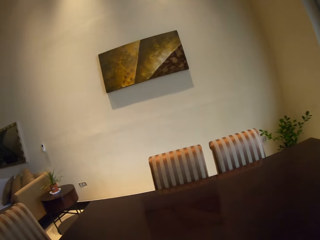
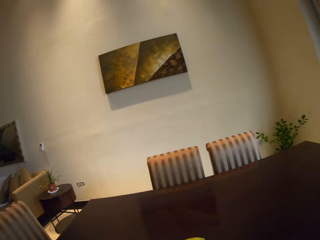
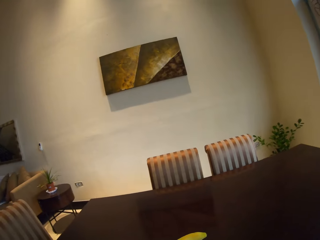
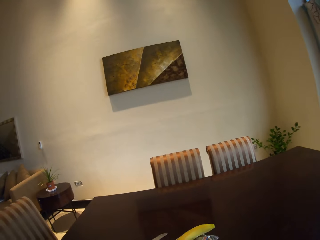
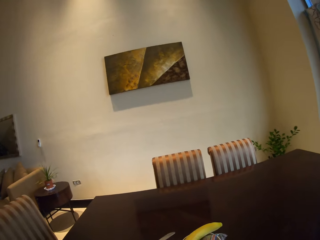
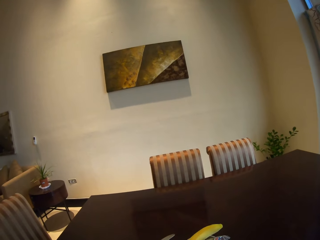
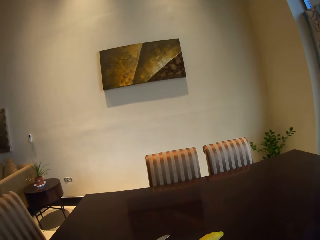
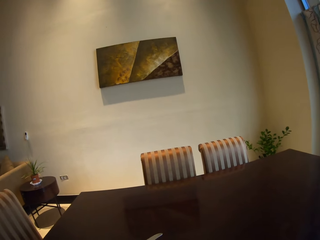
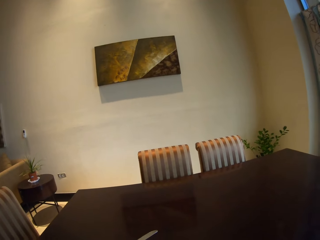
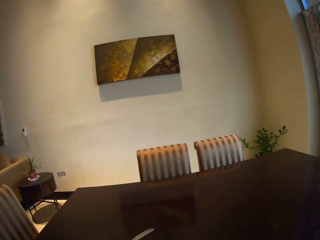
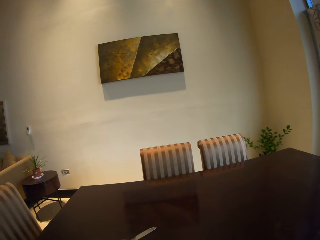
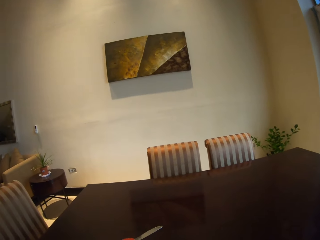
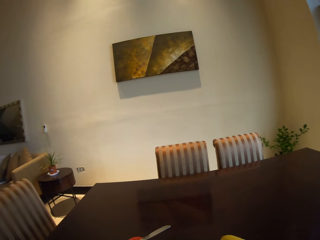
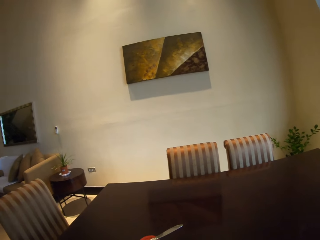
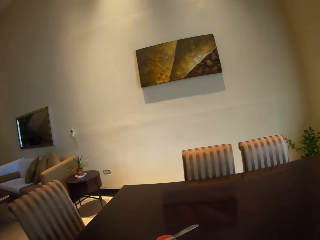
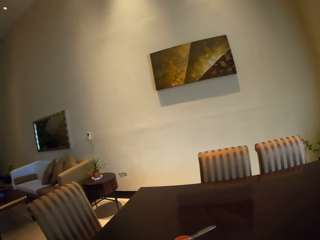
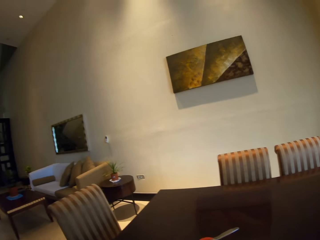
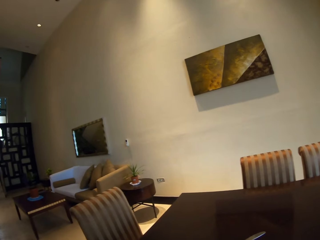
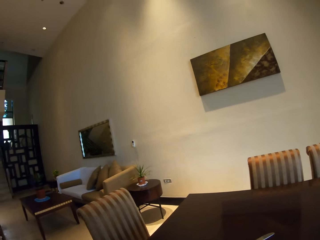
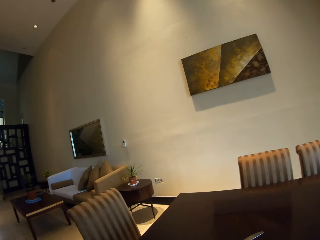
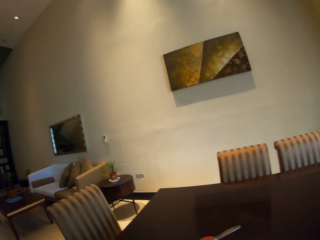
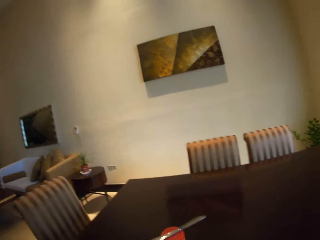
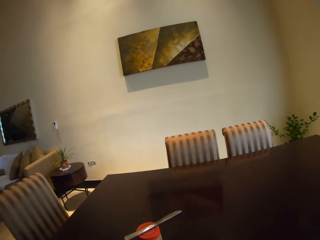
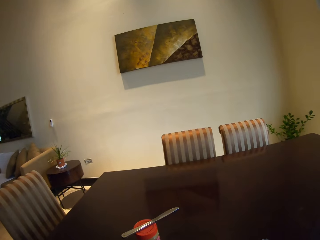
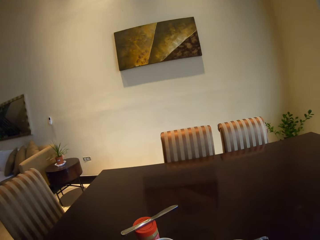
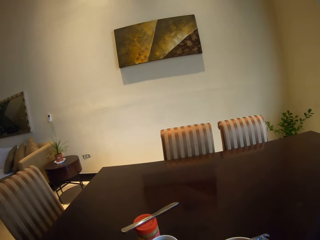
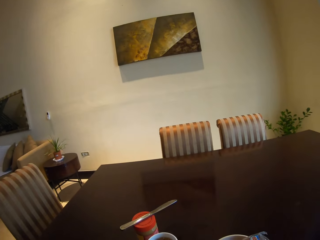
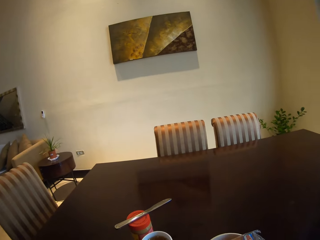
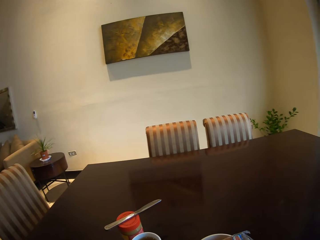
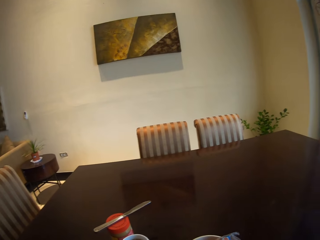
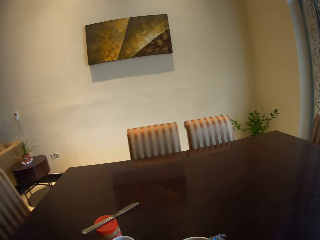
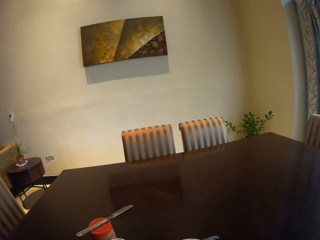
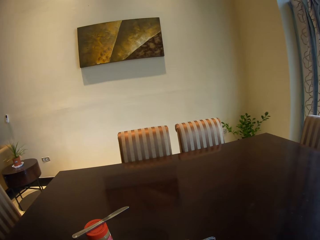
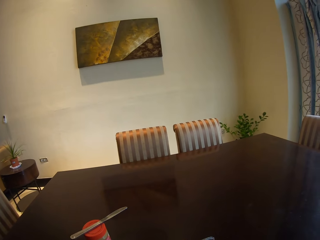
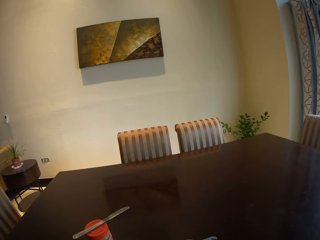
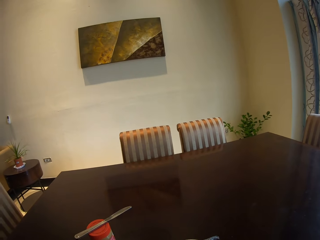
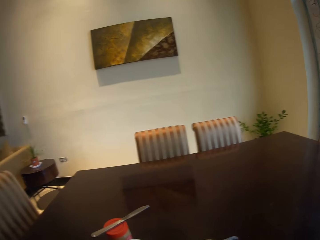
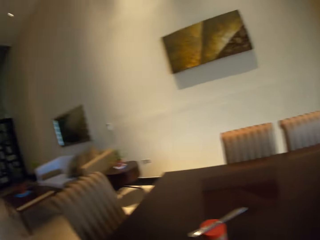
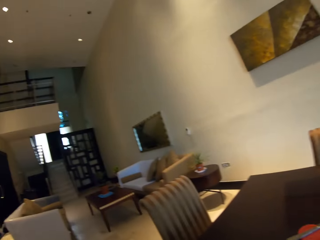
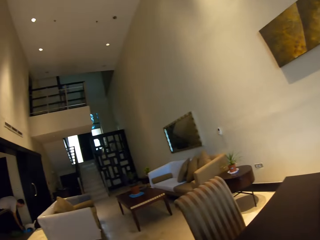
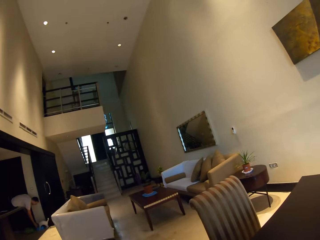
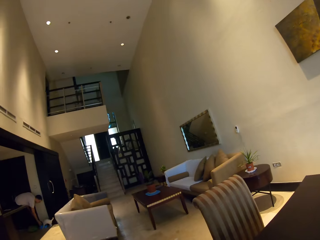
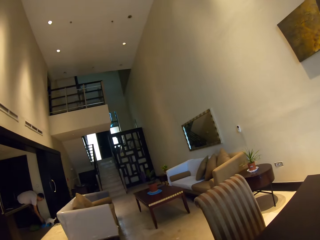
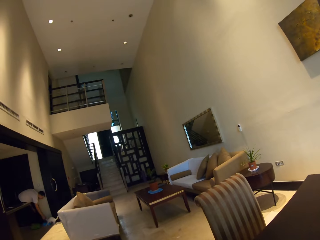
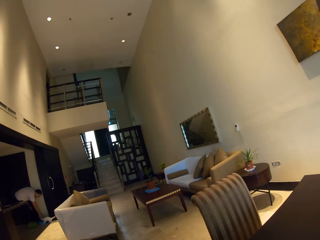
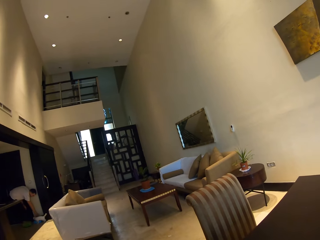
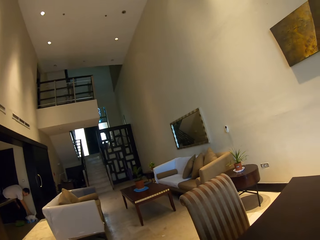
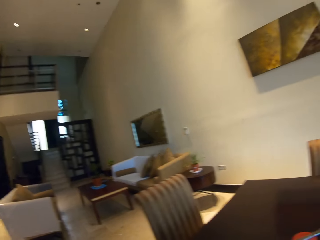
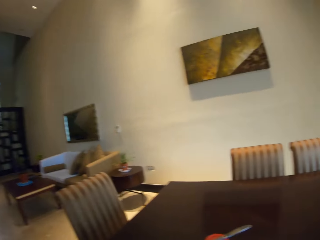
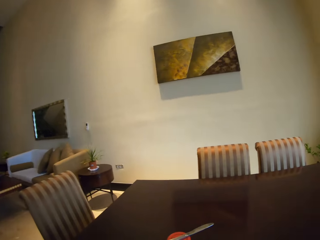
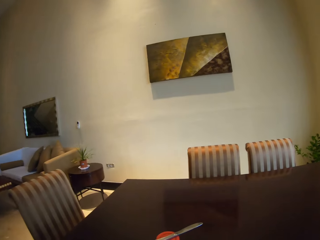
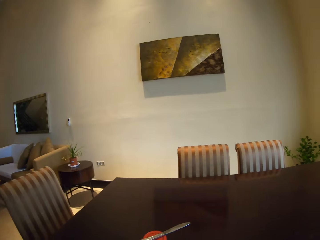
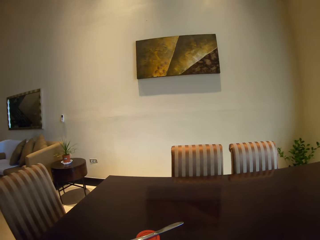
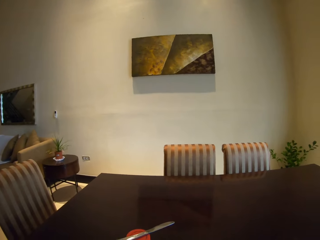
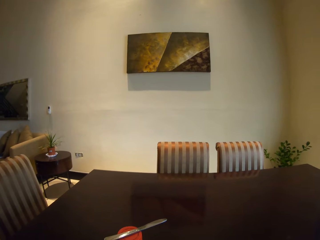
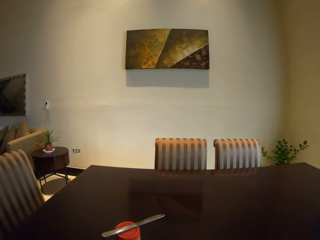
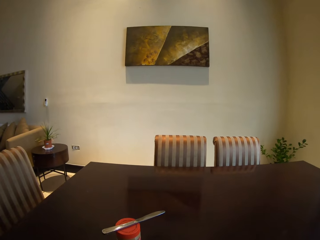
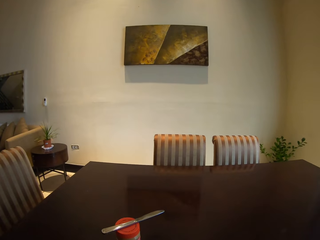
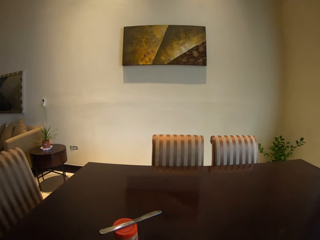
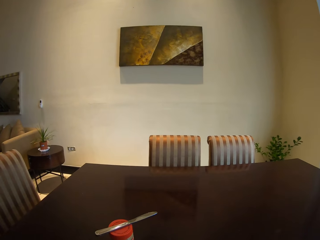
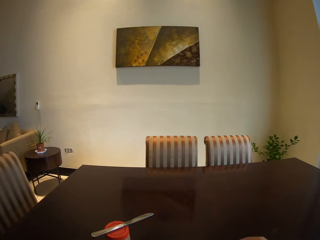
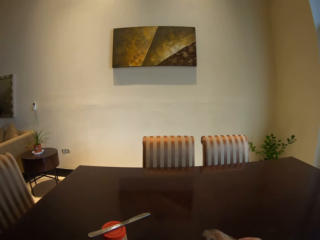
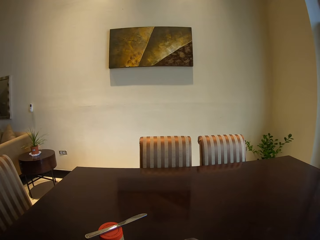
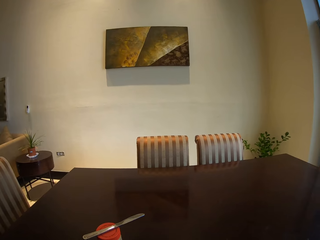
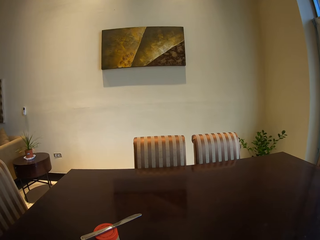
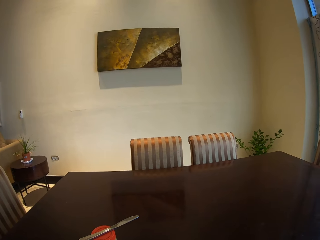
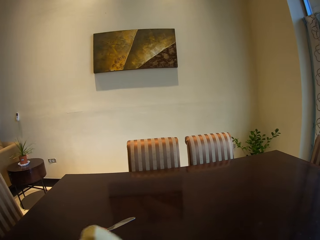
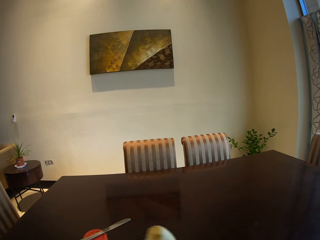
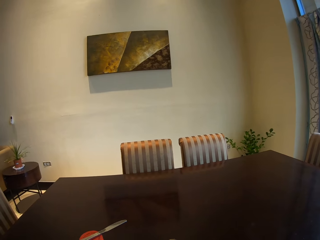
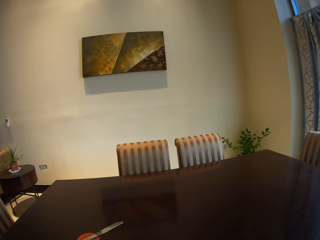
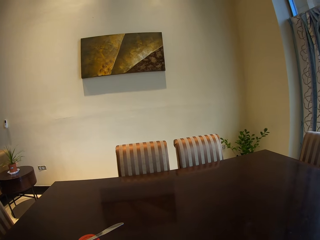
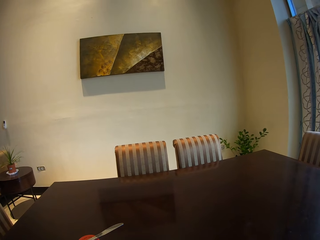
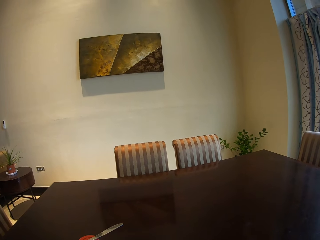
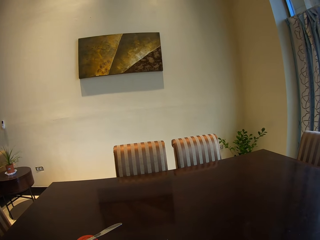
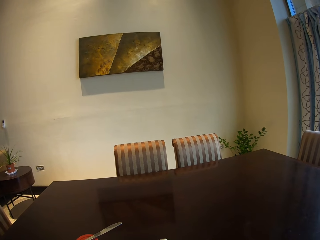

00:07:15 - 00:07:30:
The camera wearer stares at the table. They stand on the floor. They stare at the living room. A man puts something in the cat dish. The camera wearer stares at the table. They stand on the floor.

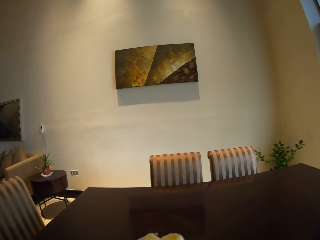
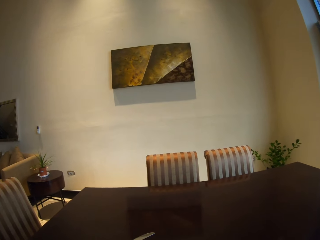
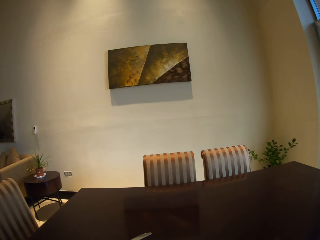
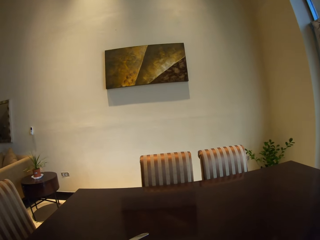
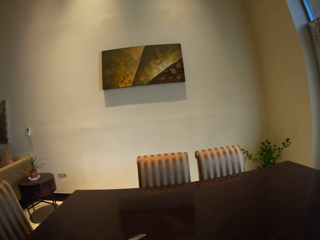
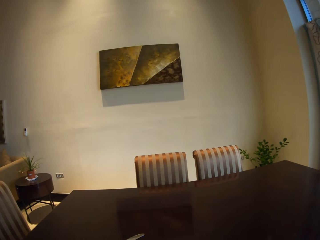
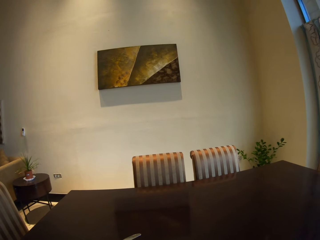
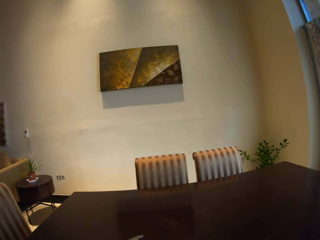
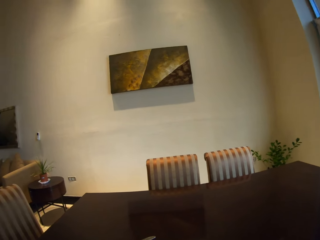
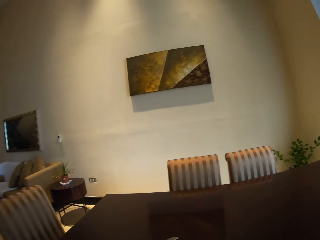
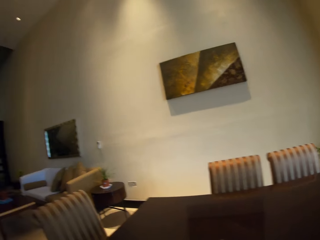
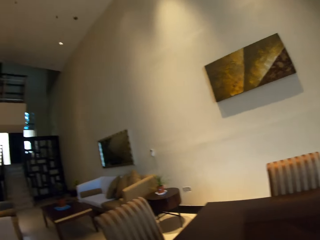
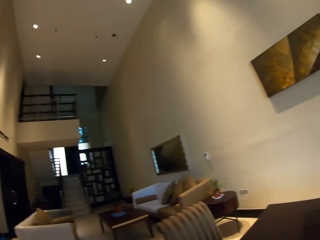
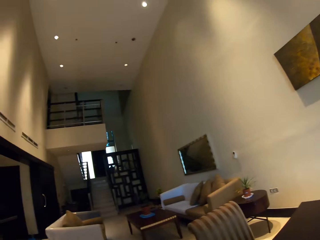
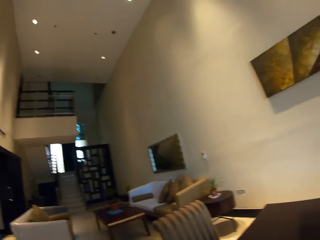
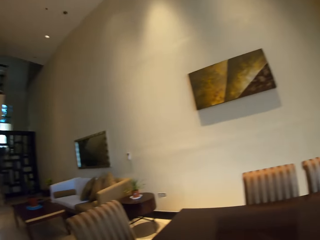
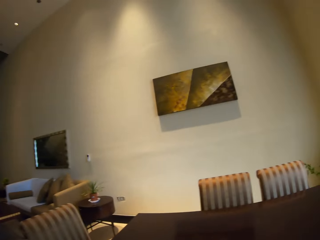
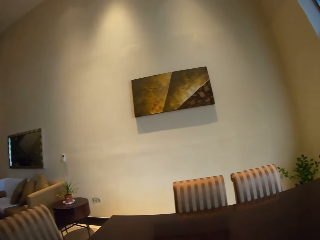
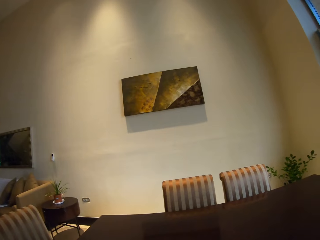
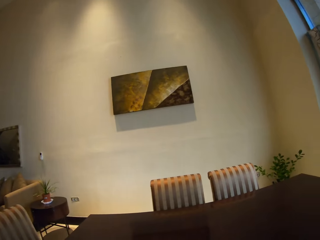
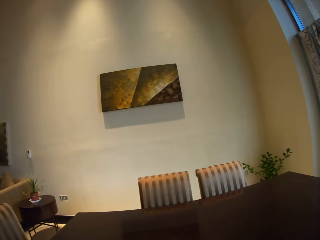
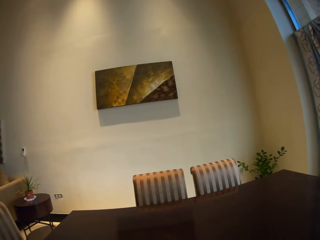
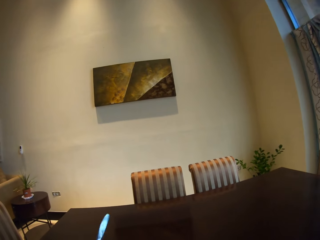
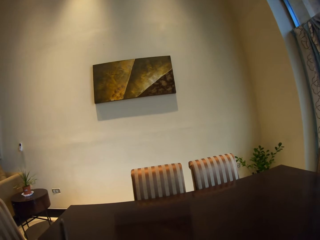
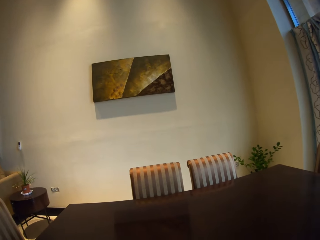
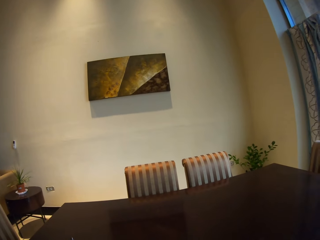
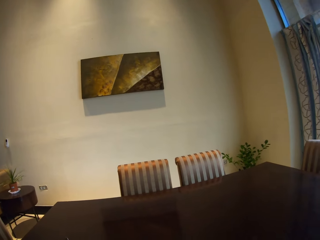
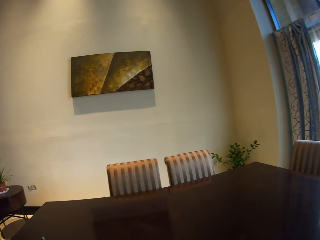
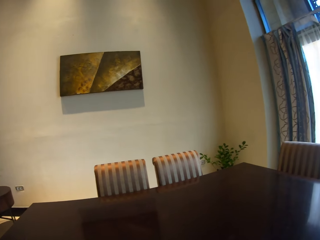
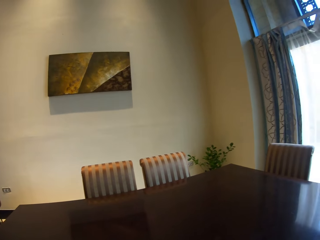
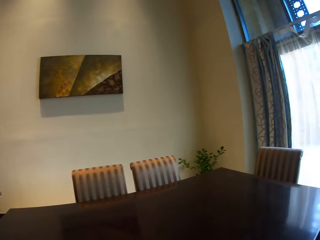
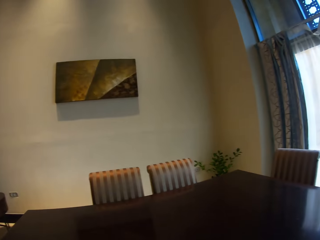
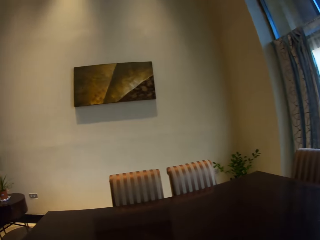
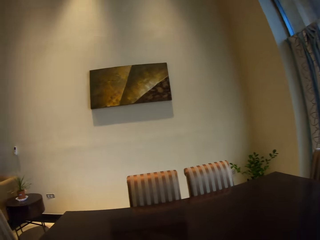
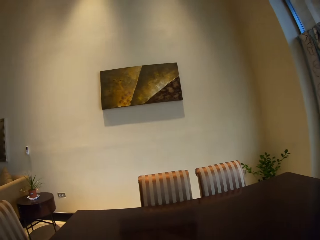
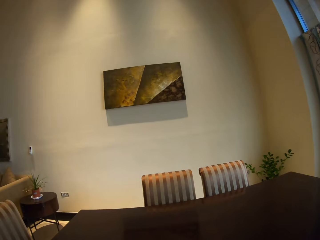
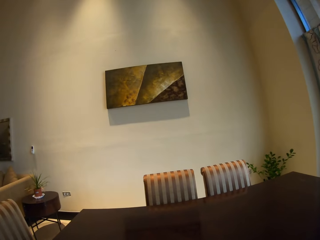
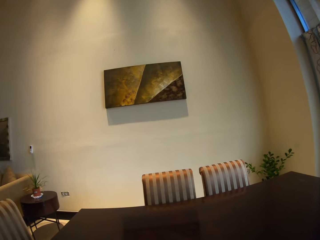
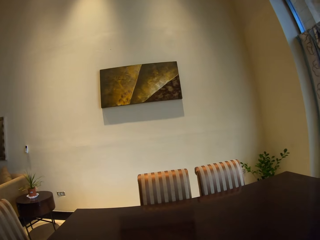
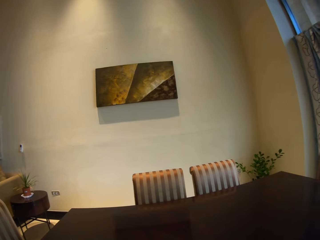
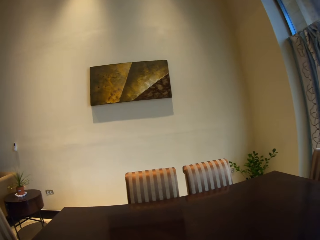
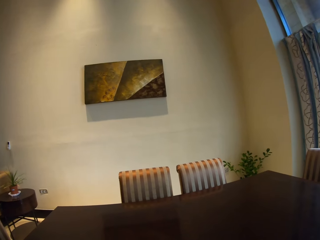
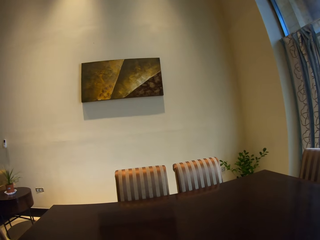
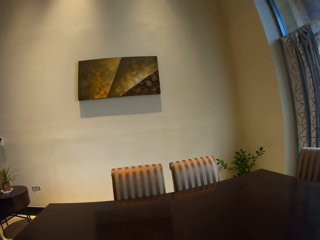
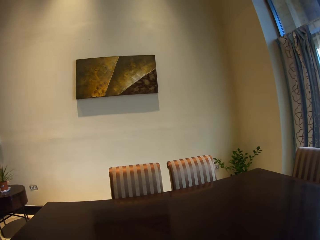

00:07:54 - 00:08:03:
The camera wearer looks around. They stare at the table.
